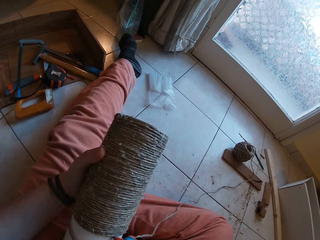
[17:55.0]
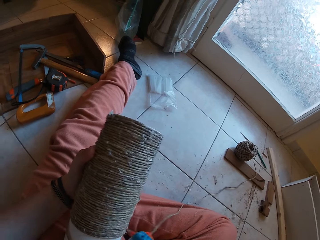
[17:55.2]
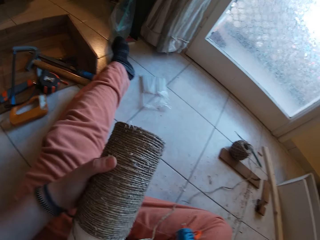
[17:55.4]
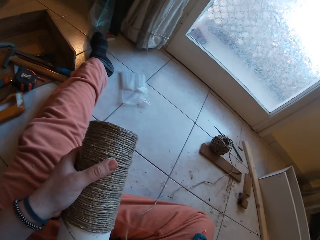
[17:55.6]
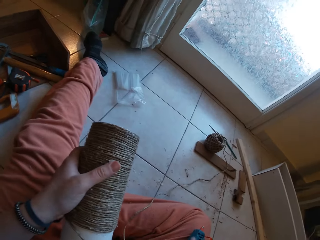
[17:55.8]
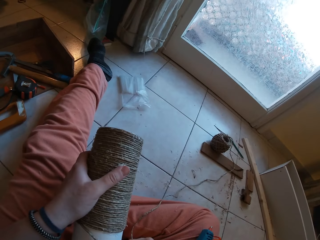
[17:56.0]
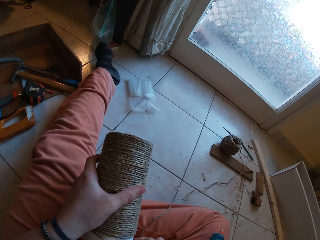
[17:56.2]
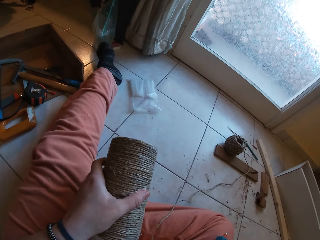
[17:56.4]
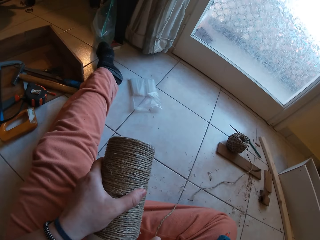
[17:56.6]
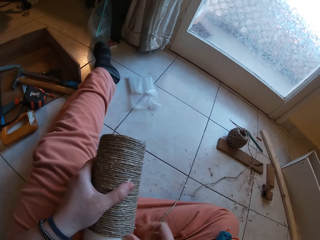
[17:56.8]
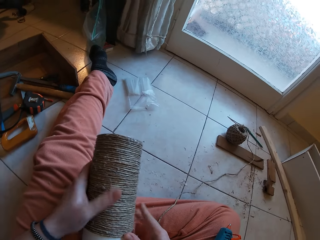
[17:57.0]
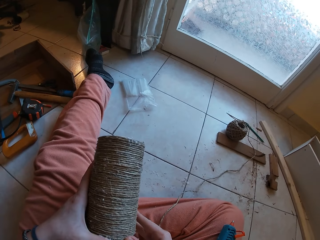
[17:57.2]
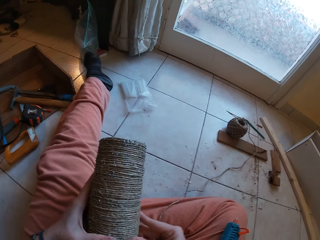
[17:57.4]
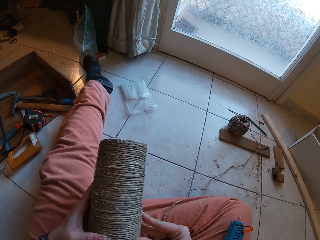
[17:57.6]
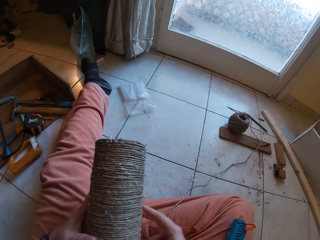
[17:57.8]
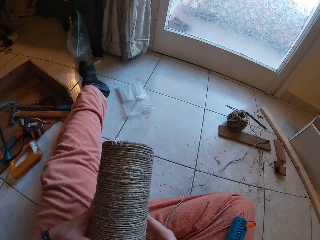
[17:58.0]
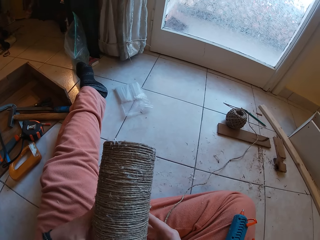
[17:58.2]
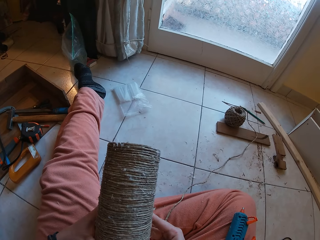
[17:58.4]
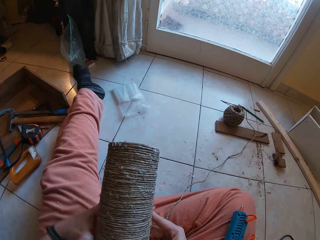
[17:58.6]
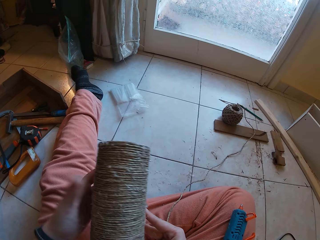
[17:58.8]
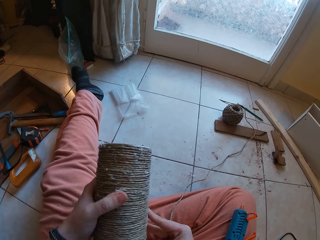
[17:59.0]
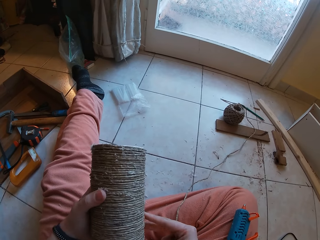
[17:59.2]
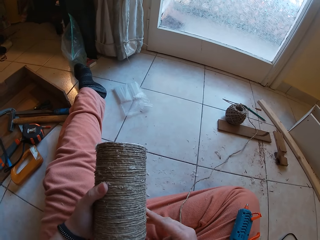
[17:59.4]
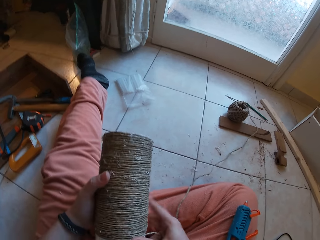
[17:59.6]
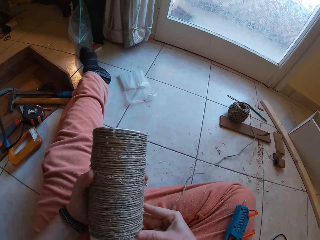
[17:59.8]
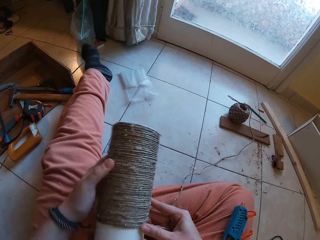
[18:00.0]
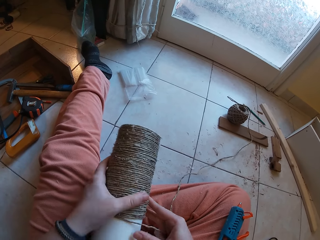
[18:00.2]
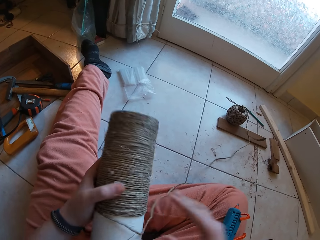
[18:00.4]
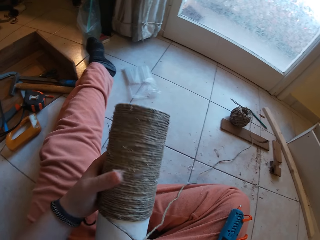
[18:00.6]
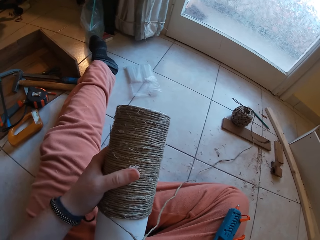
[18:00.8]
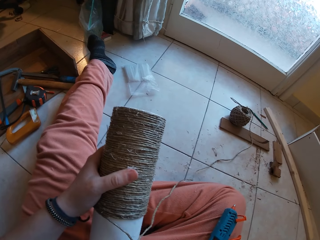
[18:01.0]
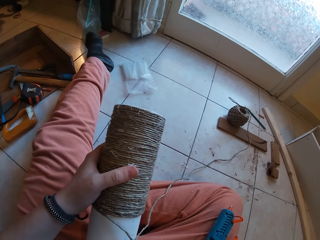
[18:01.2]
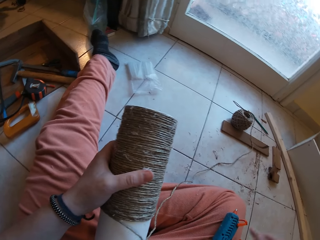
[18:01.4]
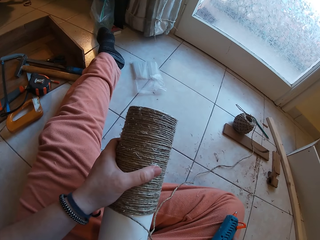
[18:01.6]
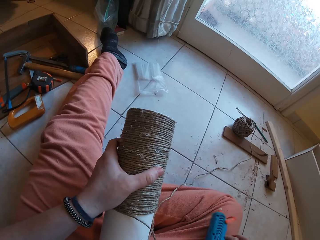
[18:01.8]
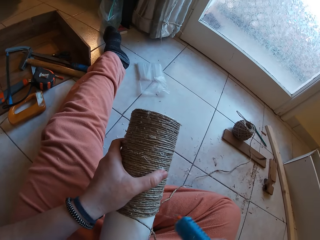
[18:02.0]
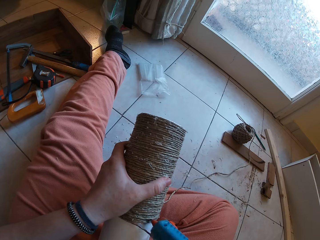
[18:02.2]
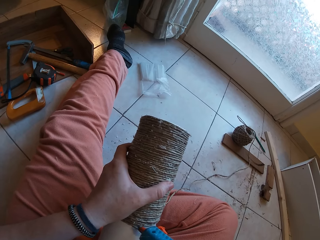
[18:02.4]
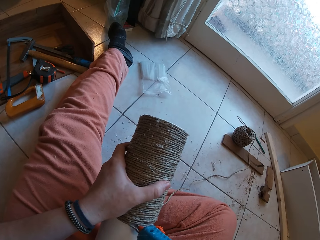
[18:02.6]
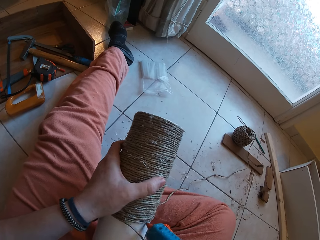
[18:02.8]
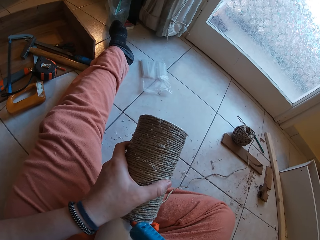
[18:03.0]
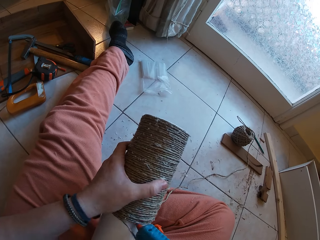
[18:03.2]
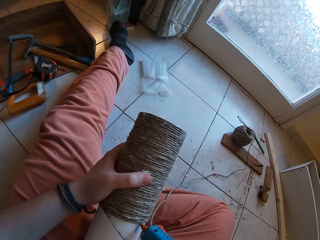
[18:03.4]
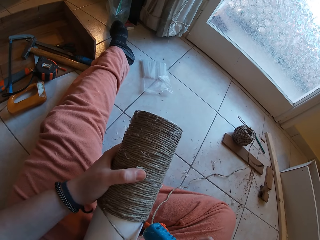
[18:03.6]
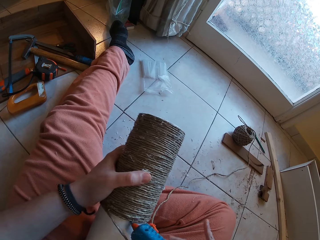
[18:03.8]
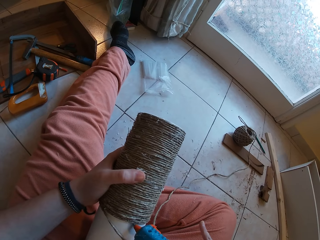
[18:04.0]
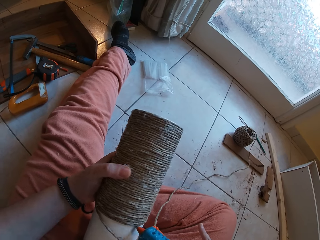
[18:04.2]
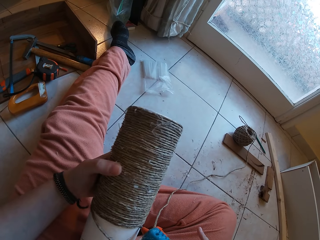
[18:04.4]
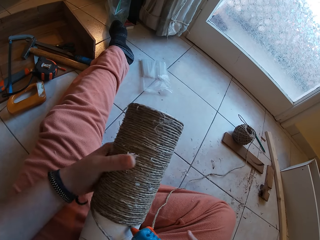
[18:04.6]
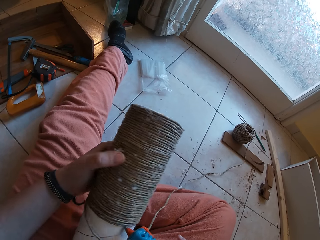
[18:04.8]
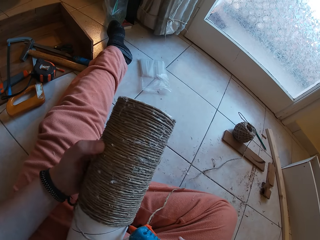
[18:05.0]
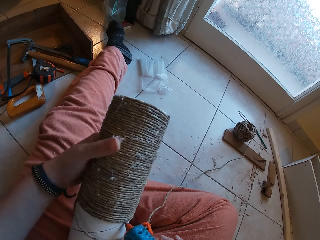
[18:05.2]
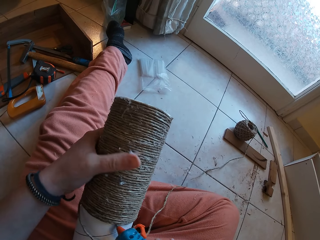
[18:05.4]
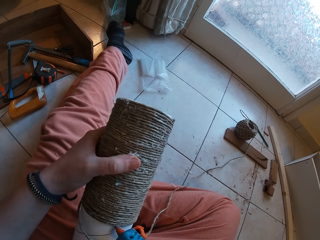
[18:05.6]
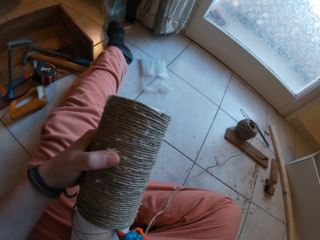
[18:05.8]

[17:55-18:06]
The camera wearer drops the glue gun on his right leg. He wraps the rope around the cardboard tube with his right hand. He picks up the glue gun from his right leg with his right hand. He applies glue from the glue gun in his right hand to the cardboard tube in his left hand.

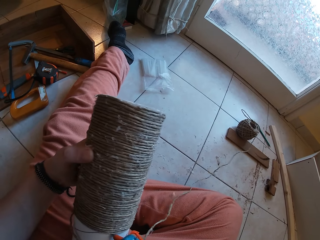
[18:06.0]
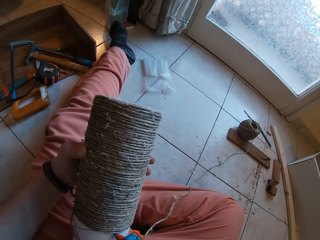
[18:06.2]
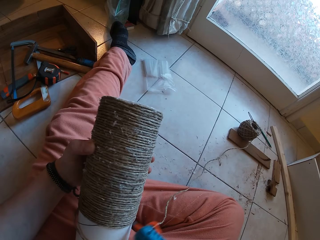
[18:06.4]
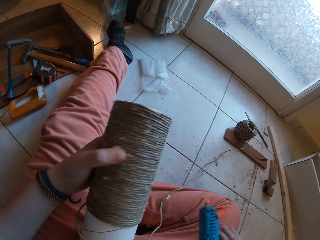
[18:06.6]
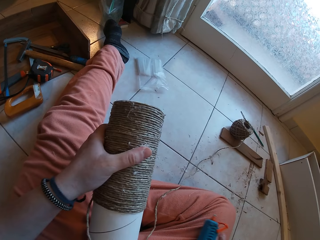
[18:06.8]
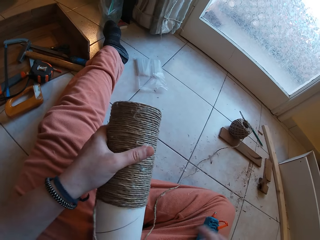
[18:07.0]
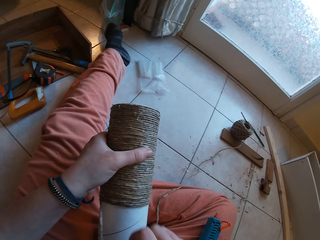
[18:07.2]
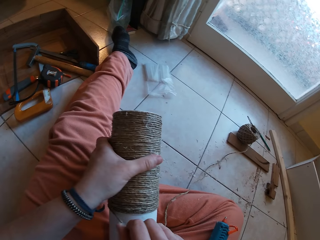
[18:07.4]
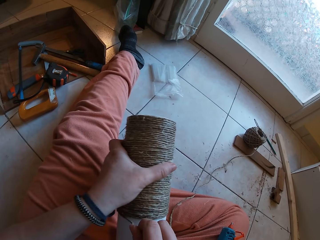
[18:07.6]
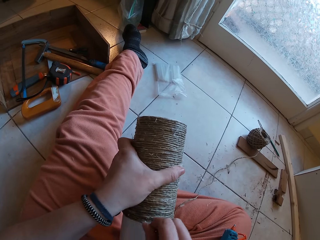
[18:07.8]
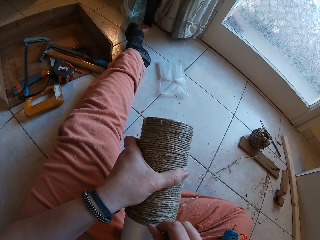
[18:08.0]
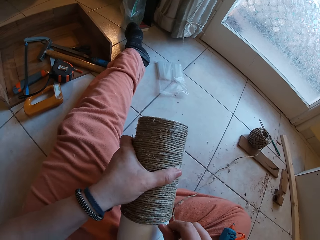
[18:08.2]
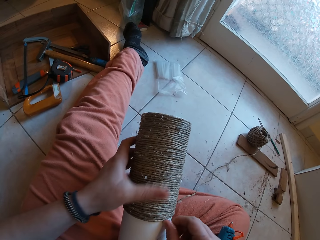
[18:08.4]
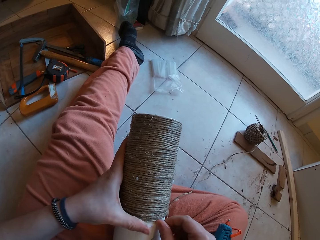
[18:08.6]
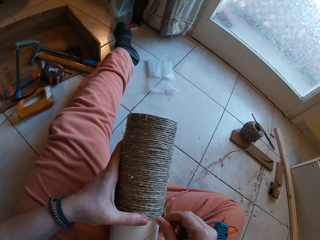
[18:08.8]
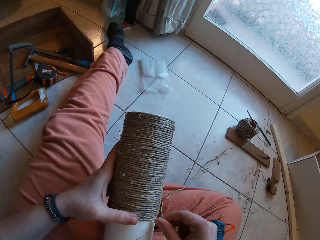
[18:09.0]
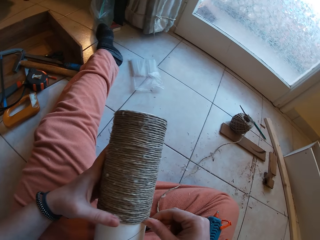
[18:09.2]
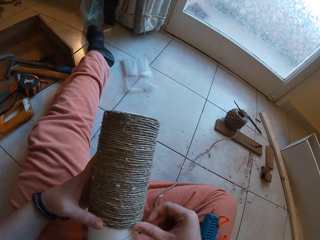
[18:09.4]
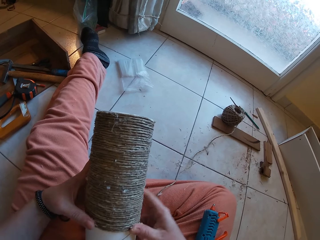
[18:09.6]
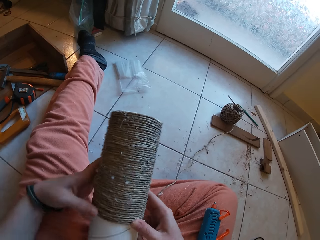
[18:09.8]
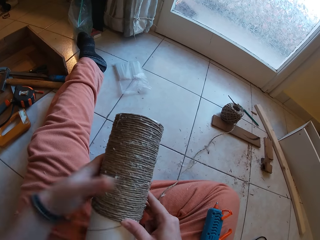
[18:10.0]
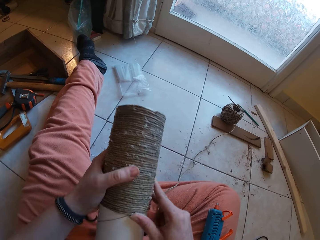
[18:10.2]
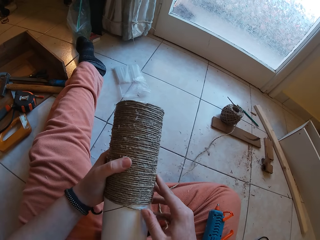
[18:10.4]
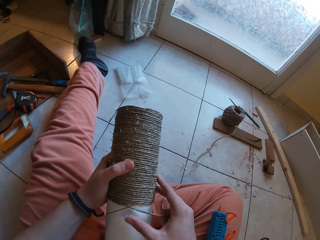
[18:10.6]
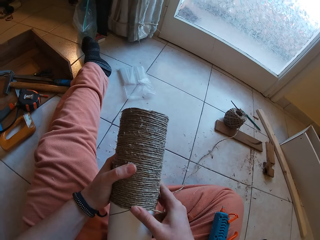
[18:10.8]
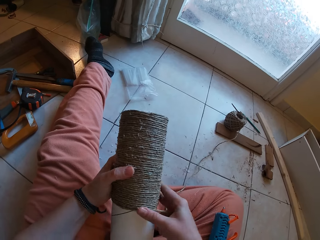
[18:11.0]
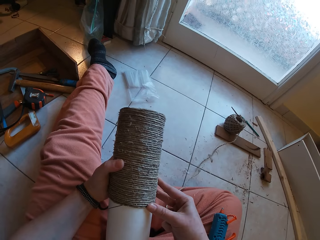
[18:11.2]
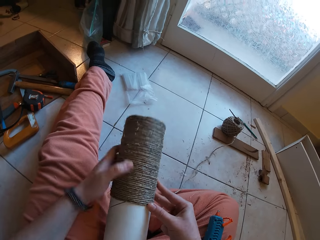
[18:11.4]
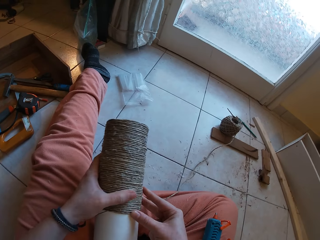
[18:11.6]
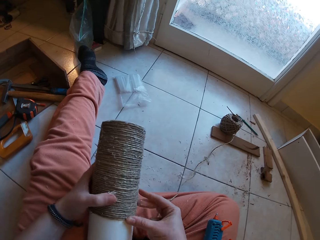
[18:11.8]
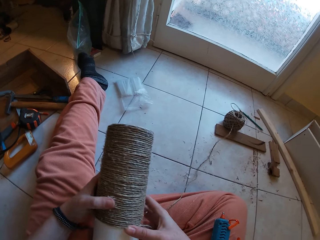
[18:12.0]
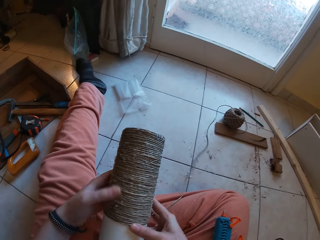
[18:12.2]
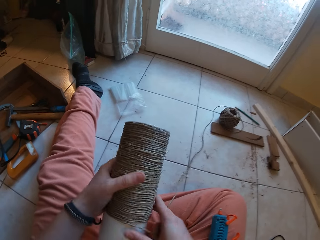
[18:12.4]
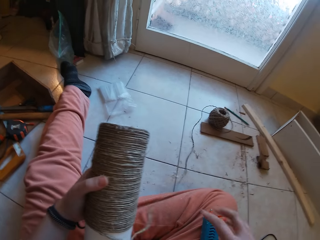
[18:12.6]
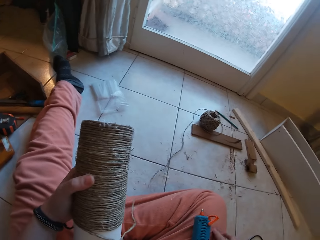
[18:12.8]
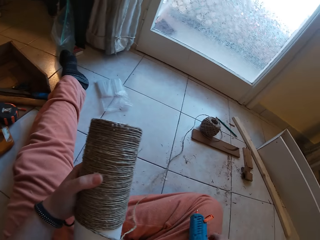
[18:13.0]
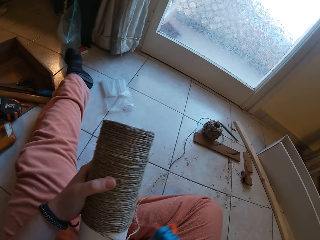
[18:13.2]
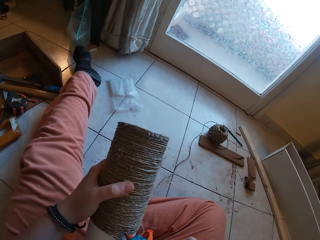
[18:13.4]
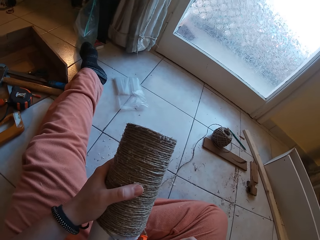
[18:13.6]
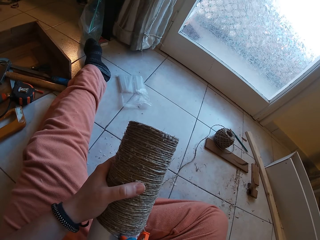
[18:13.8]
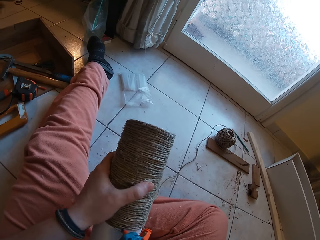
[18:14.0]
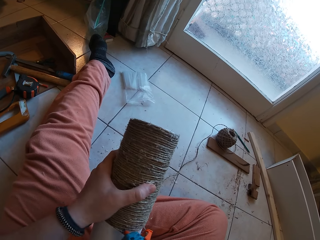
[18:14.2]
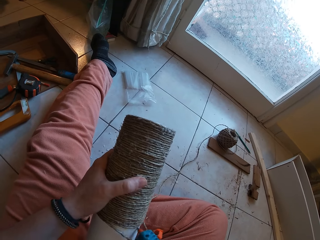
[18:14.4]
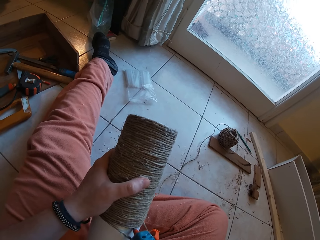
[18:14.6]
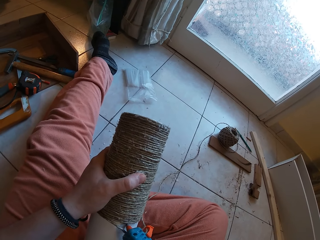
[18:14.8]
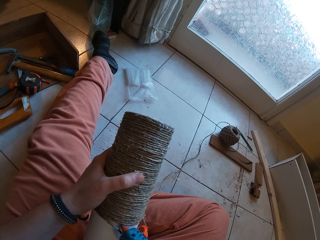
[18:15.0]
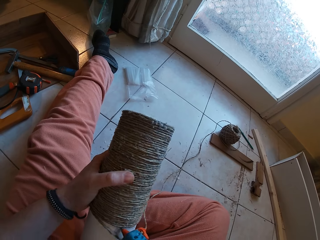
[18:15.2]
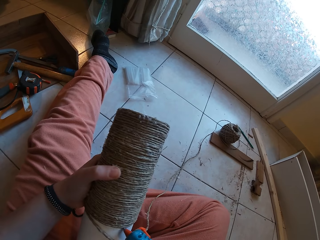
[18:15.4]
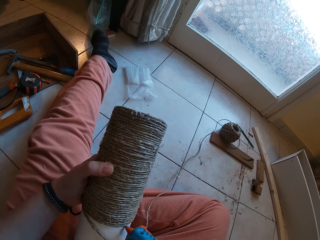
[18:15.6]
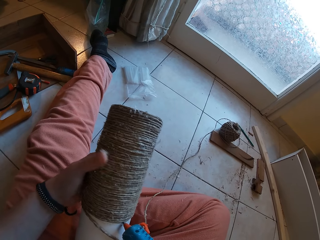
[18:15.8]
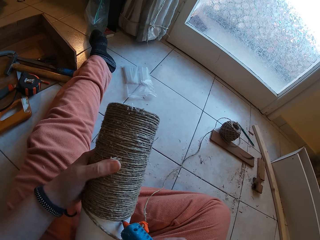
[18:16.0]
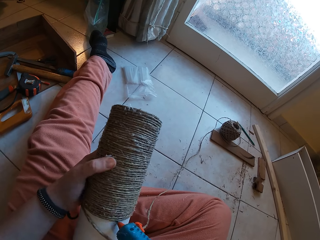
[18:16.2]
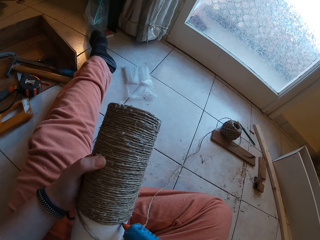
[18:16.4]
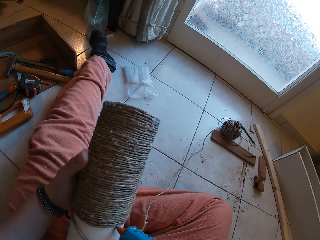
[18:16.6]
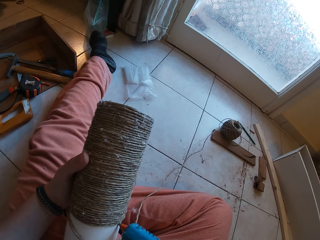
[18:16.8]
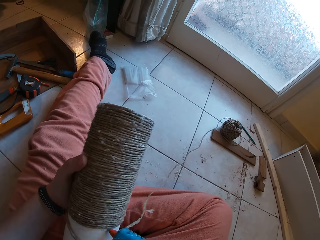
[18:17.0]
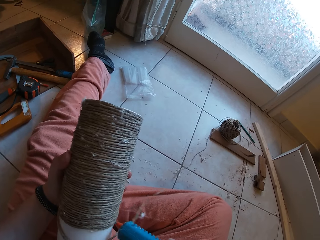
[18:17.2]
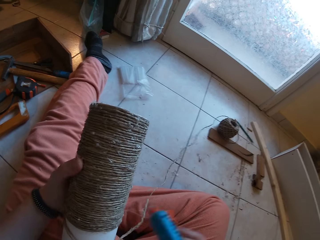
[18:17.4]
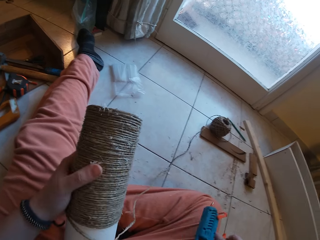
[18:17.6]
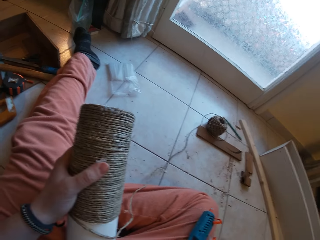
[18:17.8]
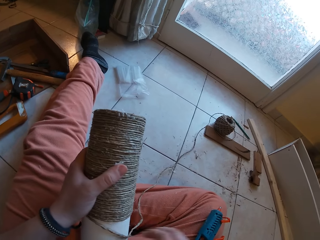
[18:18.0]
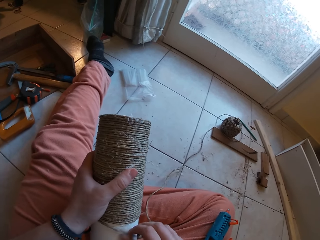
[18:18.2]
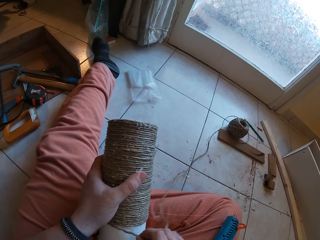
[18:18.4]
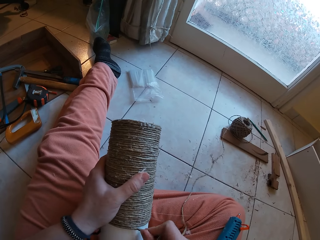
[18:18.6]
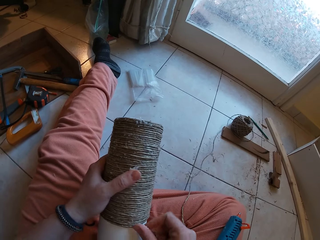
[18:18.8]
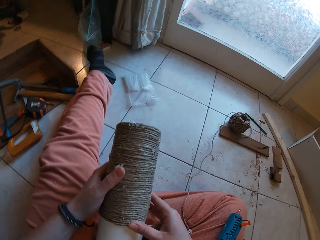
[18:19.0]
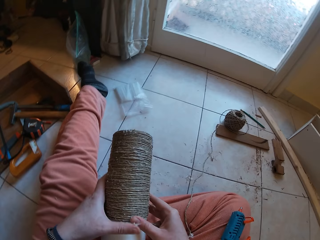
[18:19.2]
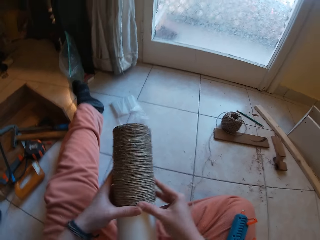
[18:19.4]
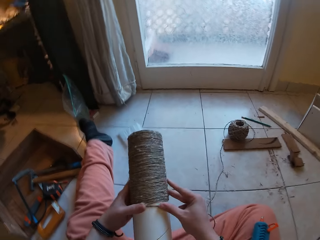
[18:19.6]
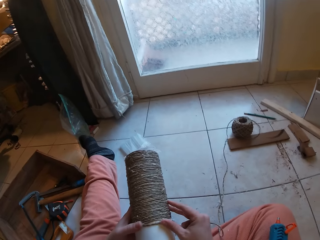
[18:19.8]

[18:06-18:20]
The camera wearer drops the glue gun on his right leg. He wraps the rope around the cardboard tube with his right hand. He picks the glue gun from his right leg with his right hand. He applies glue from the glue gun in his right hand to the cardboard tube in his left hand. He drops the glue gun on her lap with her right hand. He gums the rope on the craft with both hands.
